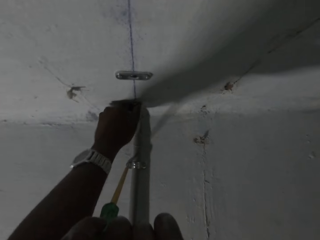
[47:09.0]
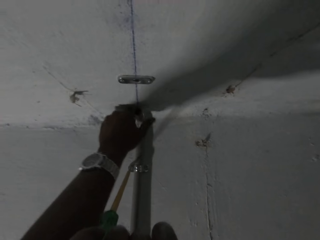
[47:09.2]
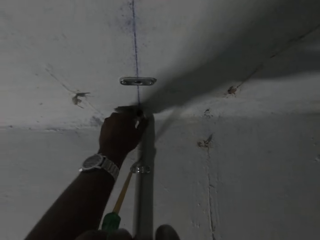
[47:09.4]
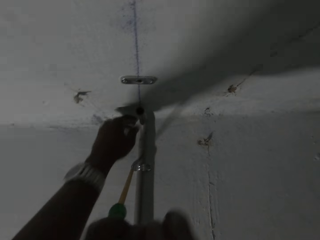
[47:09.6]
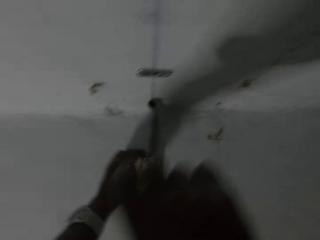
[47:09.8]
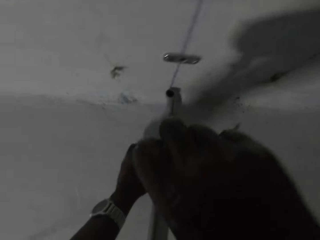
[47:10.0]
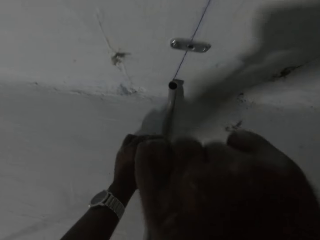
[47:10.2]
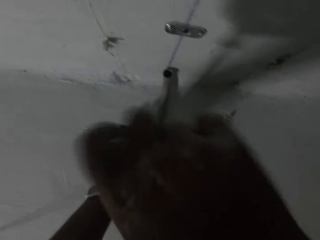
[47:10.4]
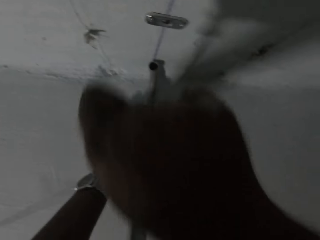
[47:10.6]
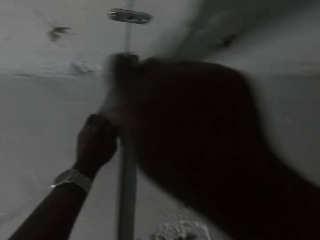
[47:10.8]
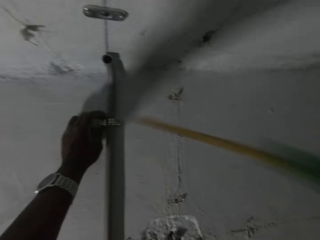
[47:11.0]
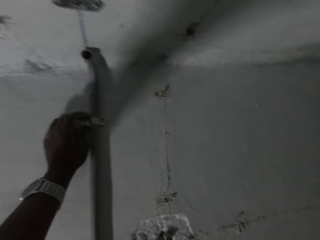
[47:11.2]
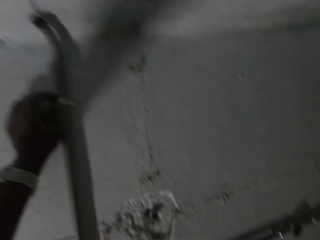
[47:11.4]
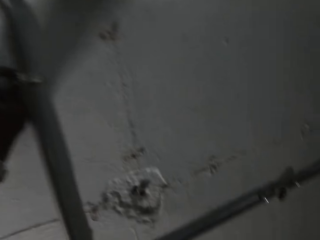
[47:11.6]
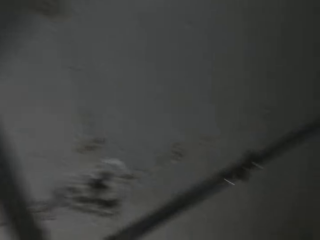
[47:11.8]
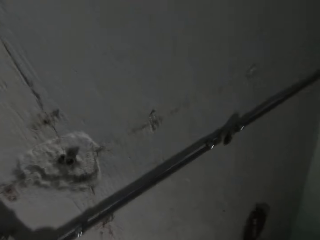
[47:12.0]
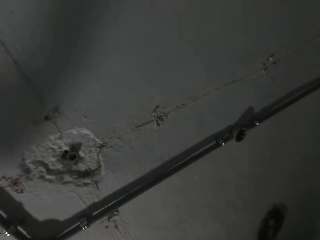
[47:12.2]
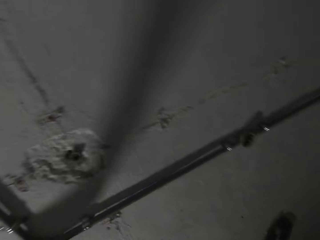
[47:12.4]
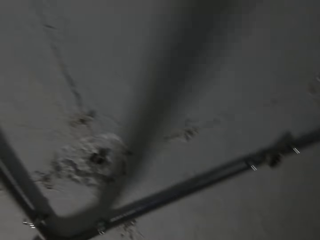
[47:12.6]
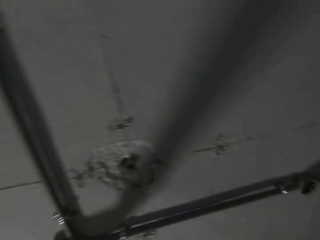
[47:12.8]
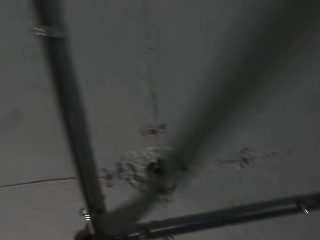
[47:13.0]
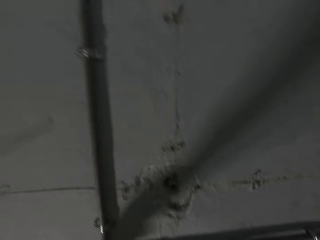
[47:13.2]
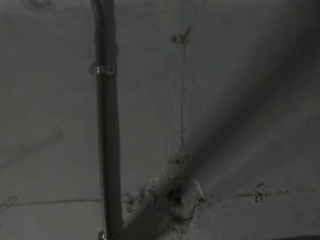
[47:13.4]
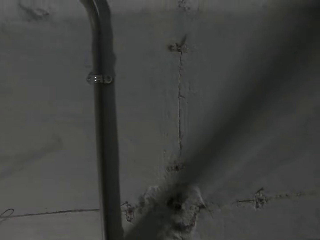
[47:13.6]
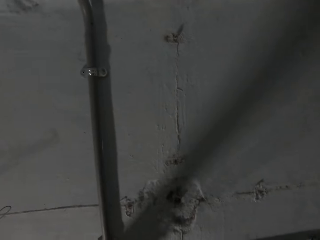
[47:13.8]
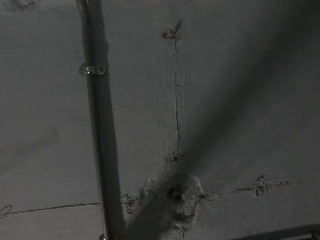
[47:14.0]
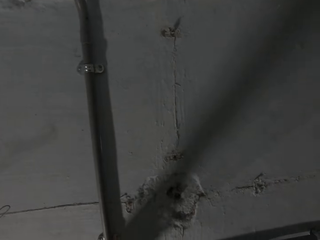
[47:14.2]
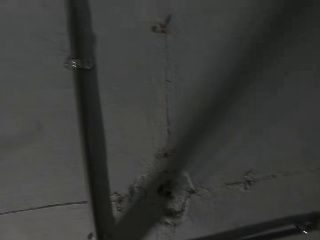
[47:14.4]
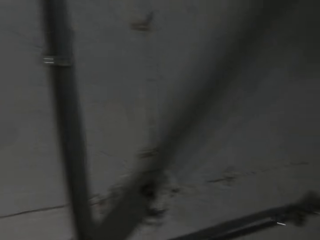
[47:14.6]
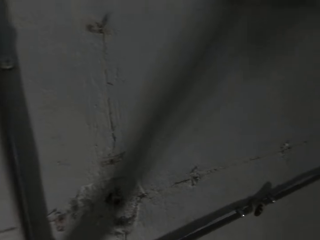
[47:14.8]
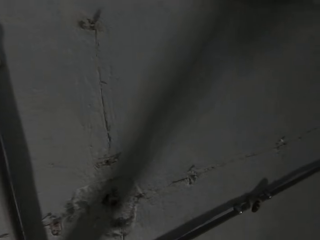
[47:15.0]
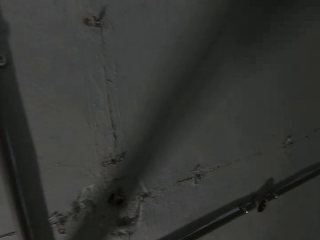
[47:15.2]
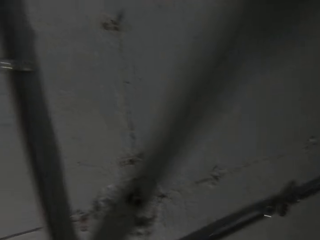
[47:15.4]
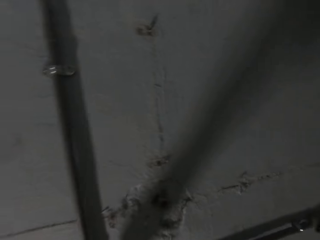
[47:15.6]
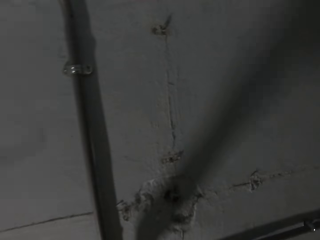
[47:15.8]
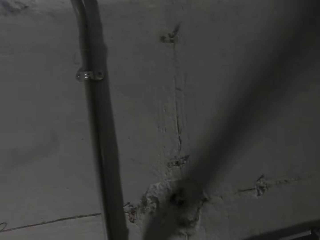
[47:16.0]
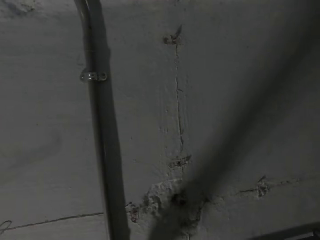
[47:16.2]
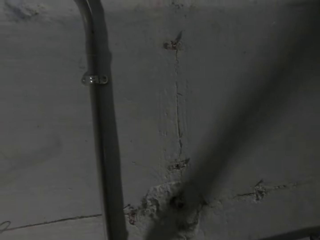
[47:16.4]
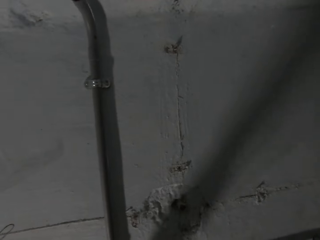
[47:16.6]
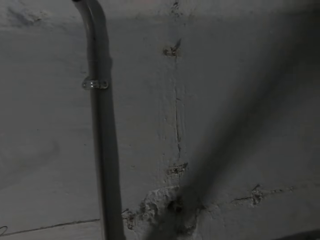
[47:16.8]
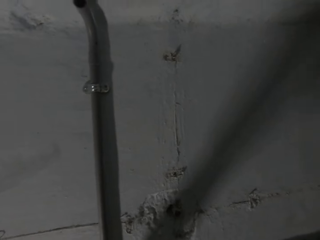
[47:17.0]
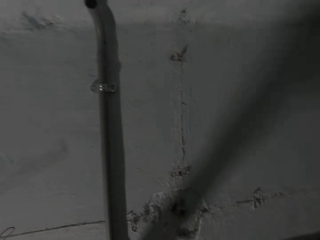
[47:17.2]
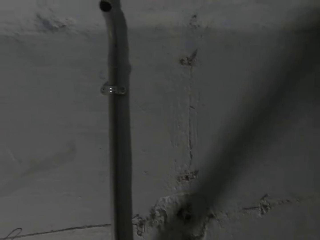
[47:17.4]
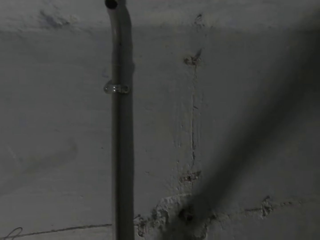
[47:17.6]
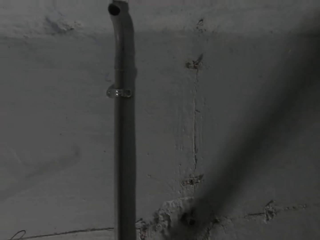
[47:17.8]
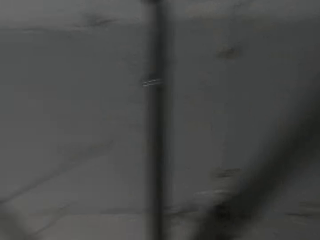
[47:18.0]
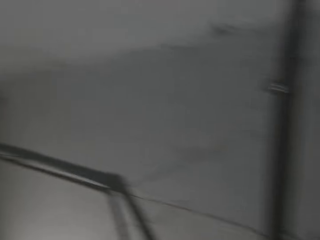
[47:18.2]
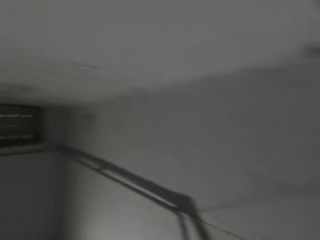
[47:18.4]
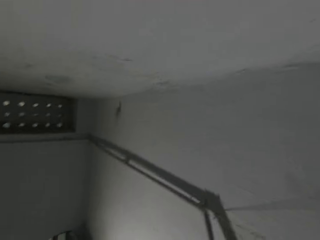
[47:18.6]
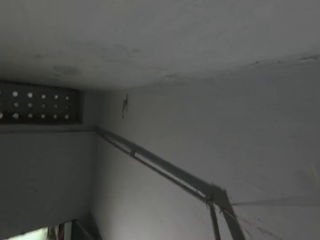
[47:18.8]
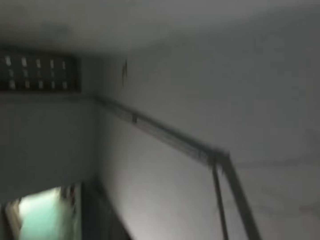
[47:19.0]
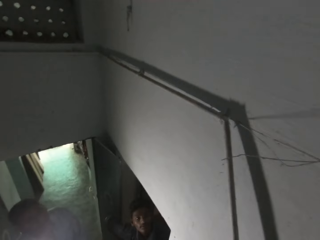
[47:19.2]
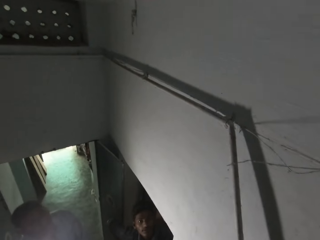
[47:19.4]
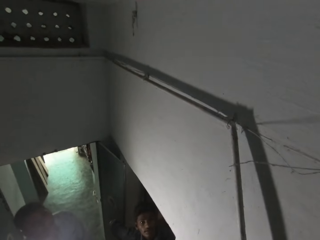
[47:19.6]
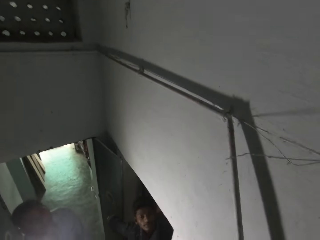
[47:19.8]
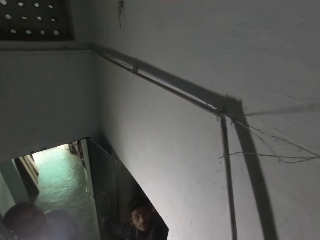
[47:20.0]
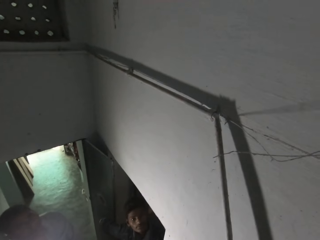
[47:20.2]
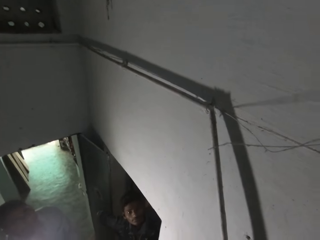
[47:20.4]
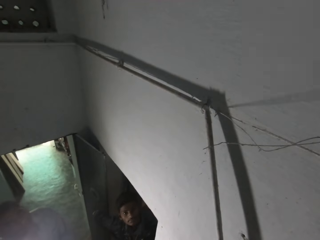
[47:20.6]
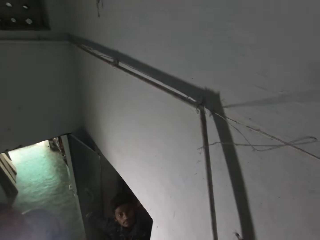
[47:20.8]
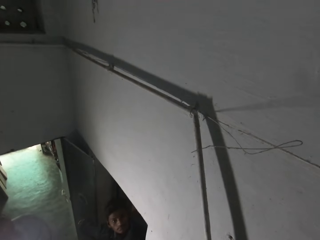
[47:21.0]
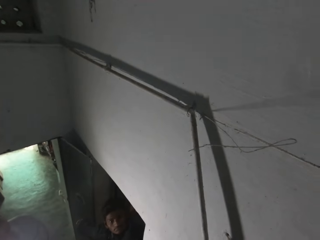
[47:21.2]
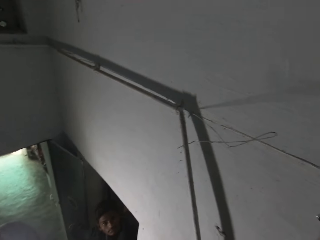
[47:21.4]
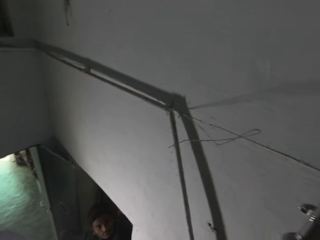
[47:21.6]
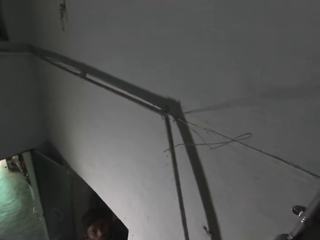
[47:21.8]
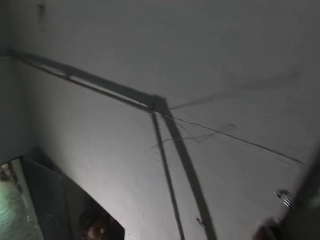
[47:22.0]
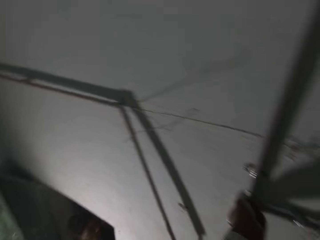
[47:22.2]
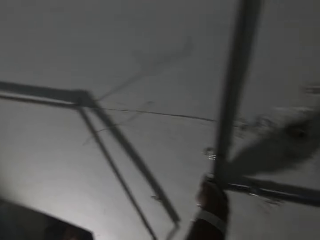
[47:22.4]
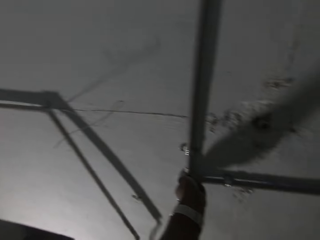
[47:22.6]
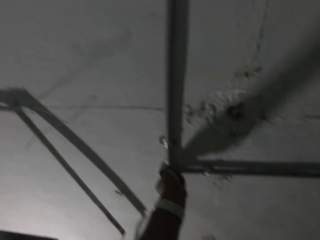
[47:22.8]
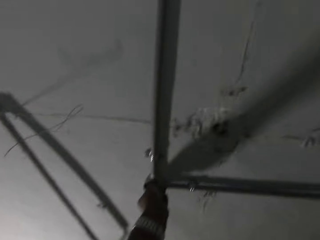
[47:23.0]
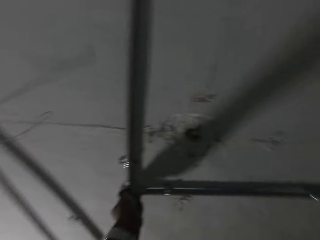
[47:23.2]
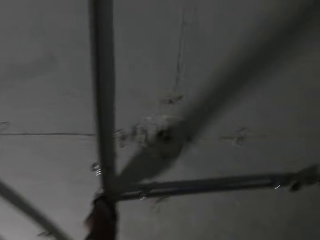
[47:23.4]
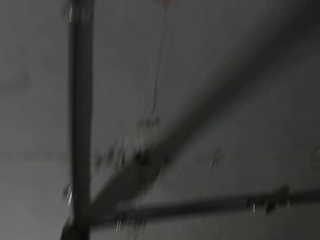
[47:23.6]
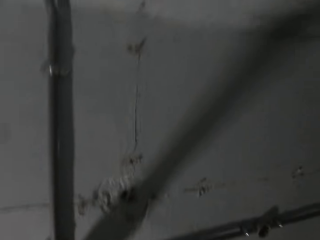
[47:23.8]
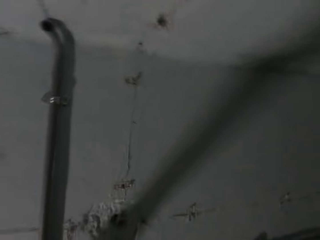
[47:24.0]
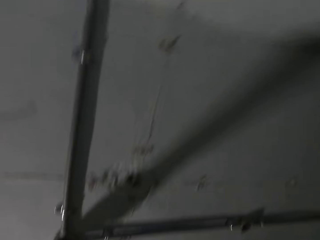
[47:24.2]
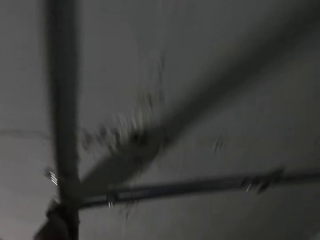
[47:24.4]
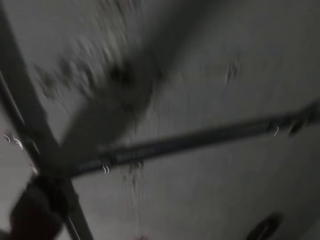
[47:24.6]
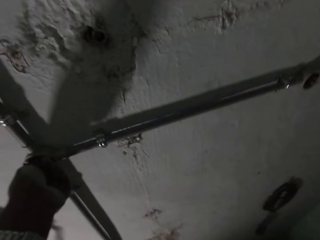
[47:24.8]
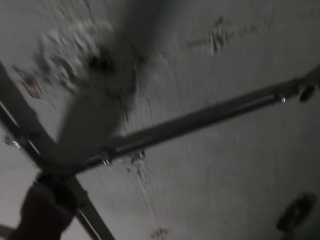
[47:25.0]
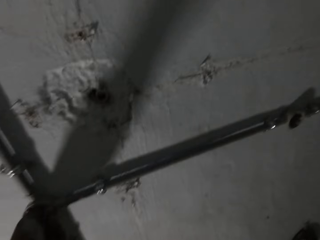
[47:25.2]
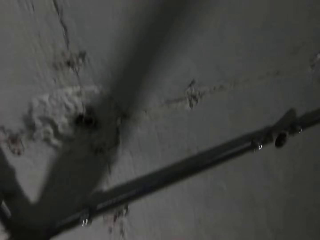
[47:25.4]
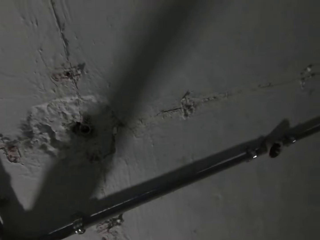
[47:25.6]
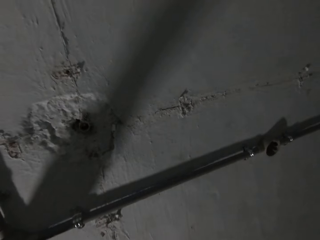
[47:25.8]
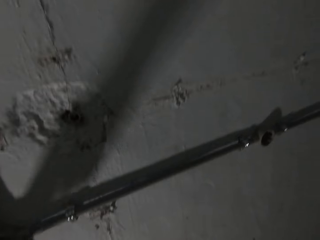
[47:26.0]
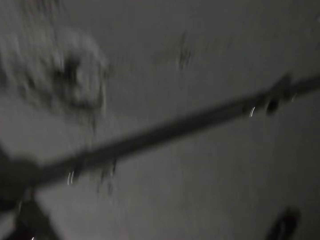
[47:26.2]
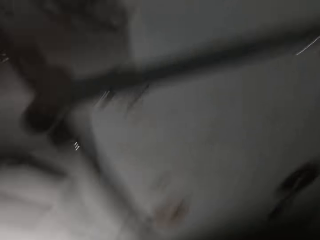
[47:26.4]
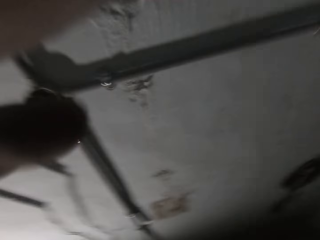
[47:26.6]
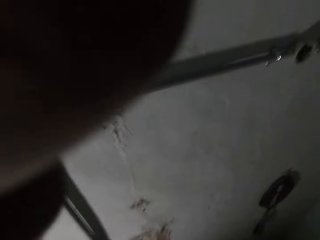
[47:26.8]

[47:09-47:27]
The camera wearer pulls the pipe on the wall with his left hand. He holds the pipe to the wall with his left hand. He tightens the pipe clamp on the pipe to the wall with the screwdriver in his right hand. He talks with a man. He looks around the room. He touches the electrical round box on the wall with his left hand. He fixes the pipe.
